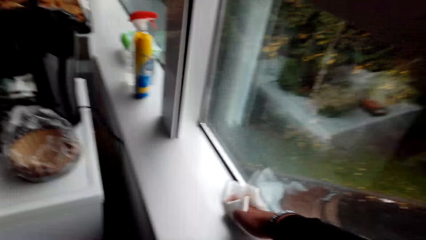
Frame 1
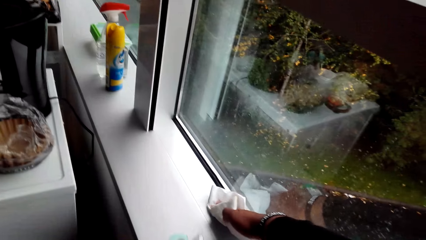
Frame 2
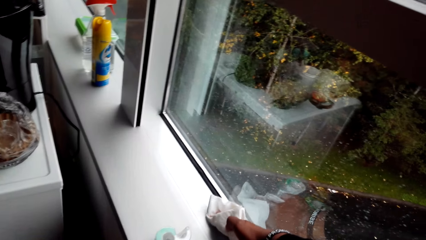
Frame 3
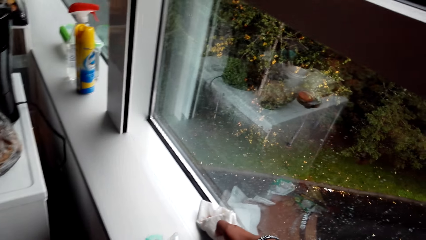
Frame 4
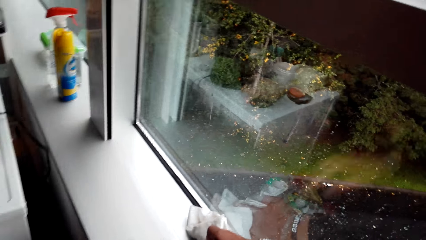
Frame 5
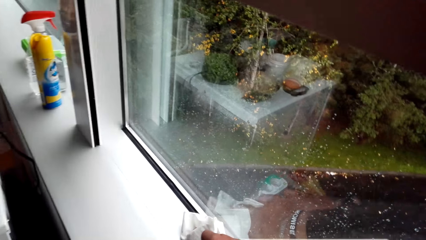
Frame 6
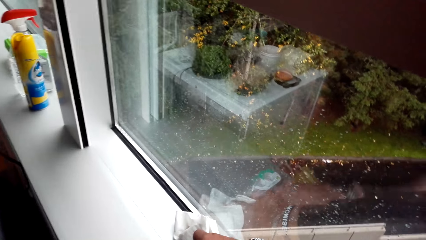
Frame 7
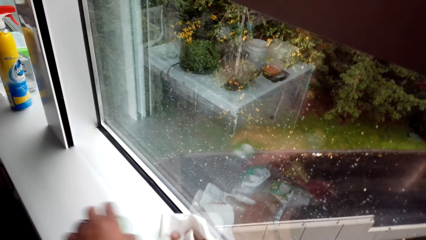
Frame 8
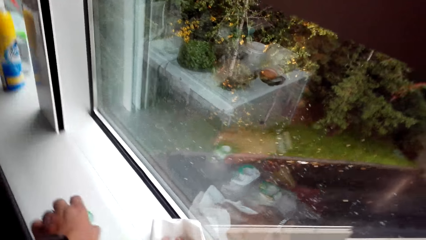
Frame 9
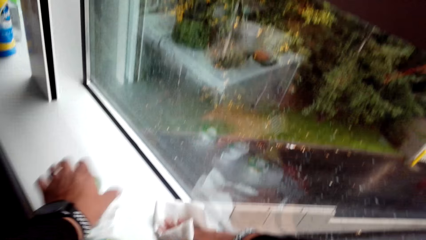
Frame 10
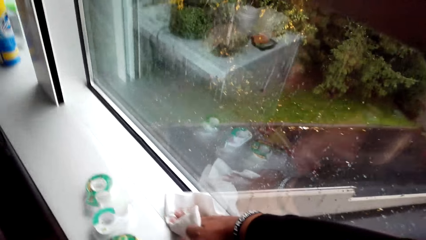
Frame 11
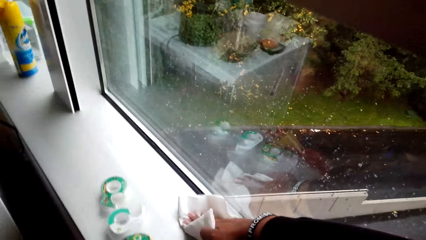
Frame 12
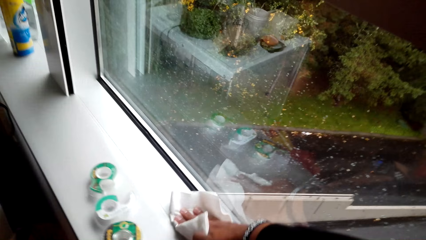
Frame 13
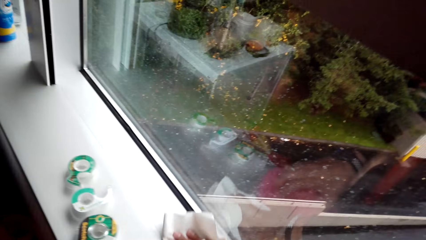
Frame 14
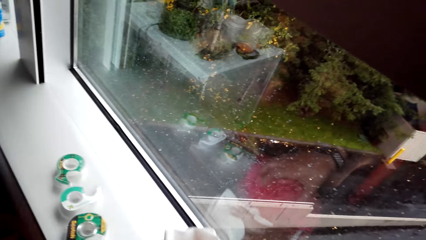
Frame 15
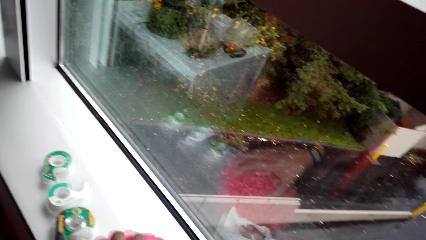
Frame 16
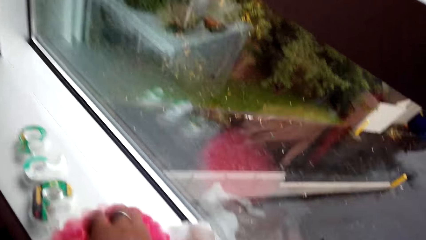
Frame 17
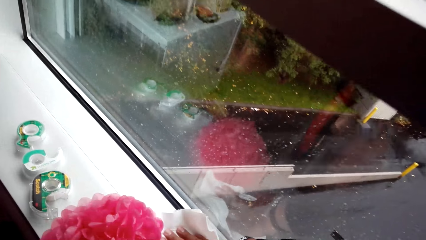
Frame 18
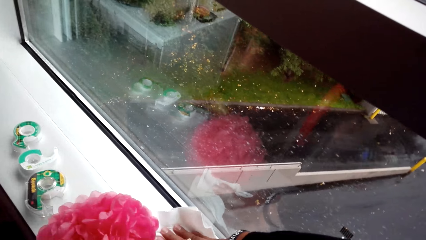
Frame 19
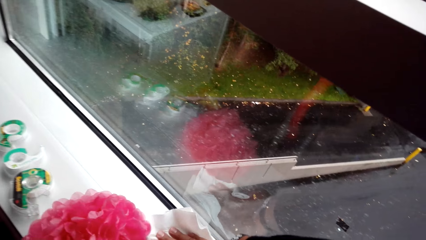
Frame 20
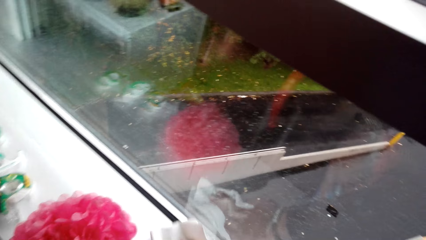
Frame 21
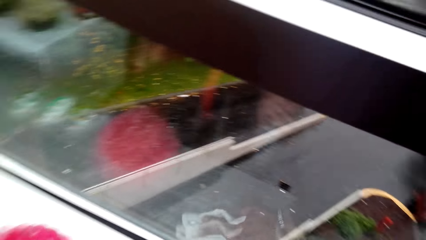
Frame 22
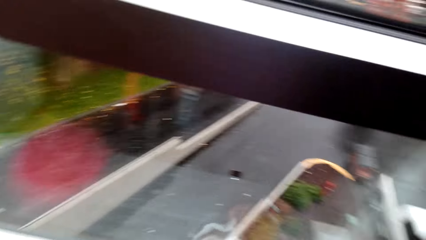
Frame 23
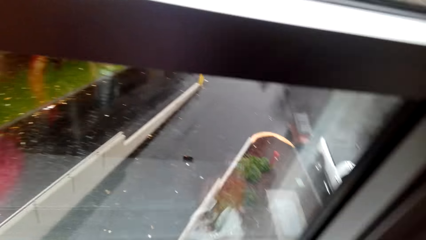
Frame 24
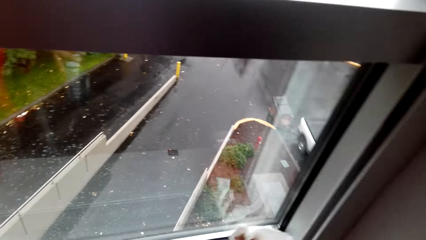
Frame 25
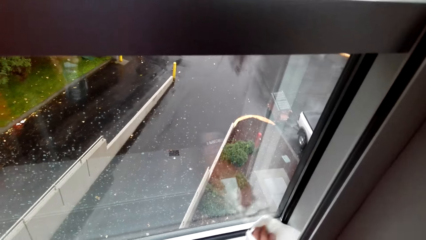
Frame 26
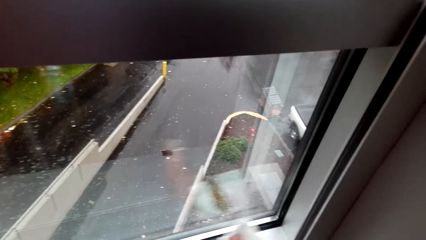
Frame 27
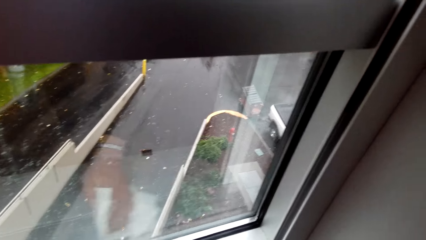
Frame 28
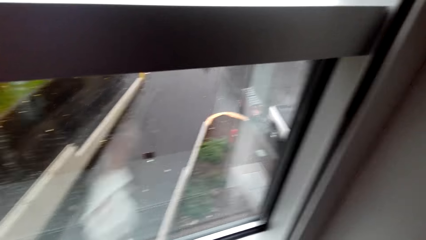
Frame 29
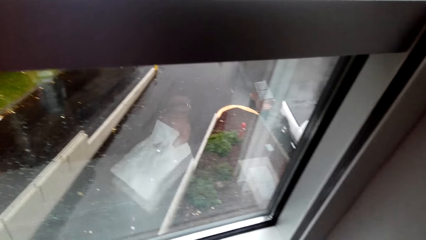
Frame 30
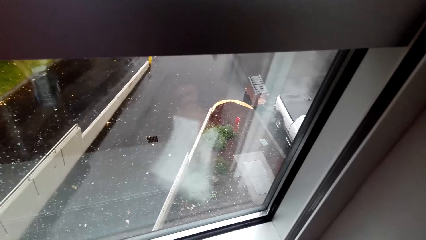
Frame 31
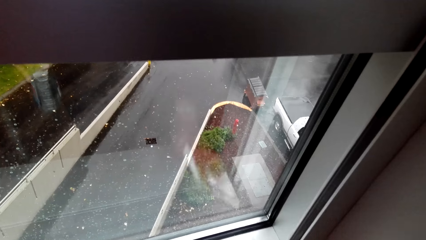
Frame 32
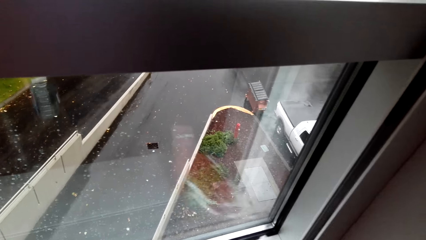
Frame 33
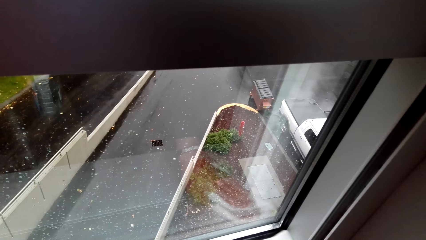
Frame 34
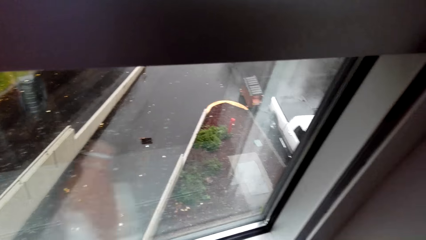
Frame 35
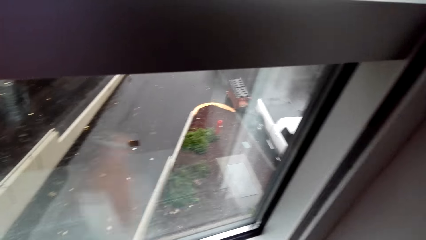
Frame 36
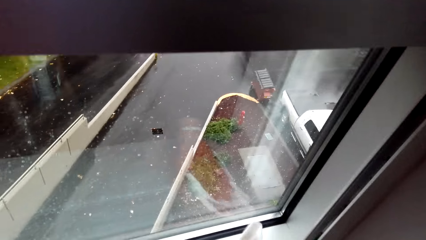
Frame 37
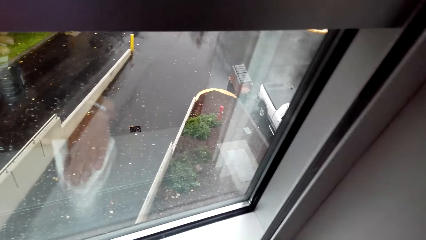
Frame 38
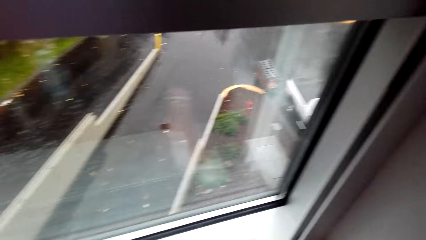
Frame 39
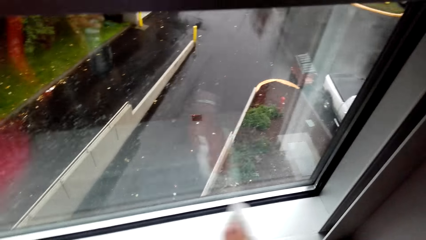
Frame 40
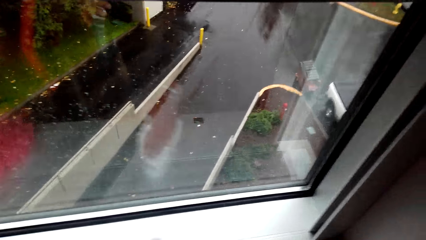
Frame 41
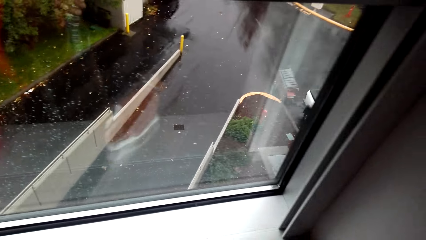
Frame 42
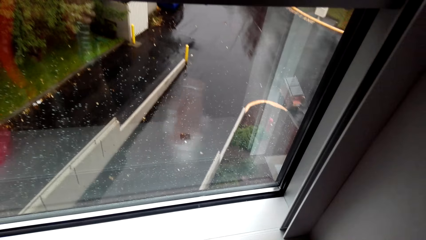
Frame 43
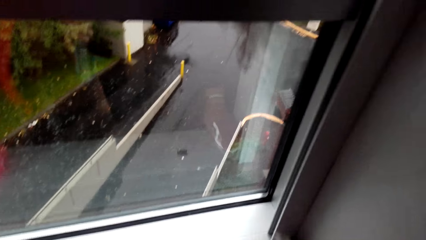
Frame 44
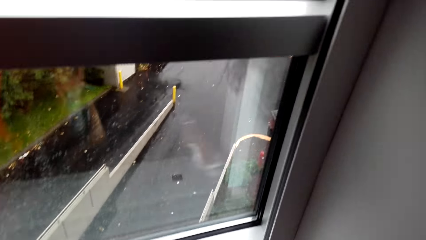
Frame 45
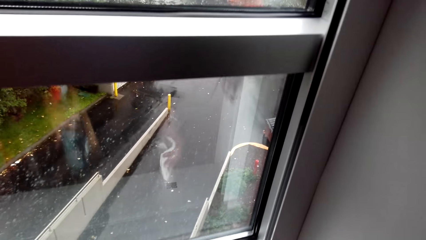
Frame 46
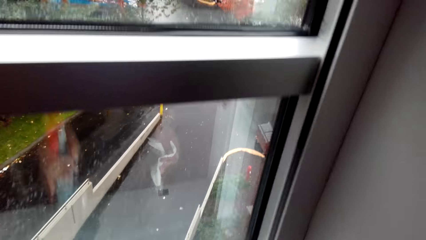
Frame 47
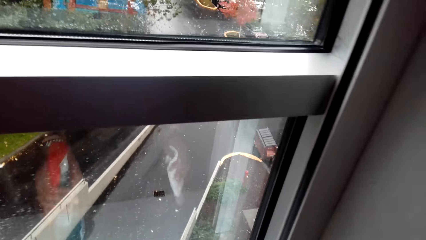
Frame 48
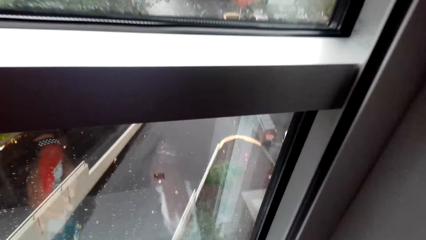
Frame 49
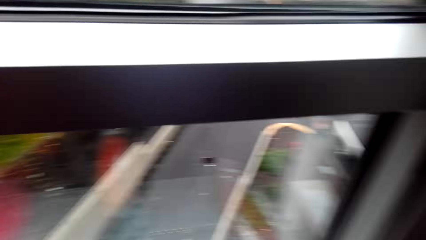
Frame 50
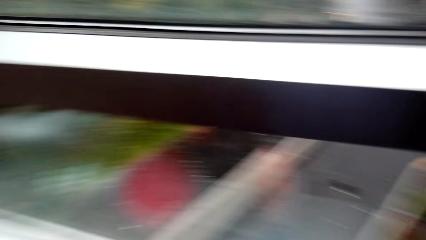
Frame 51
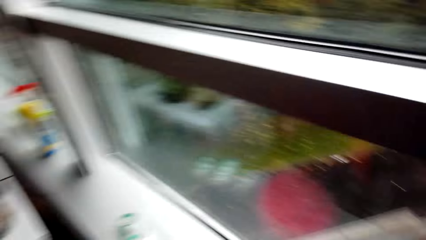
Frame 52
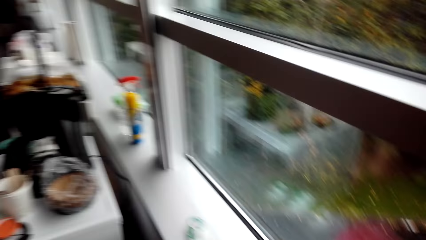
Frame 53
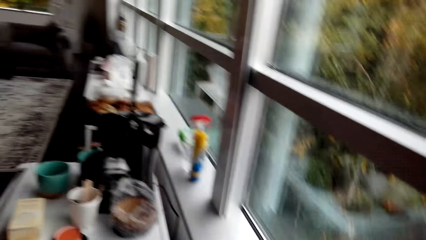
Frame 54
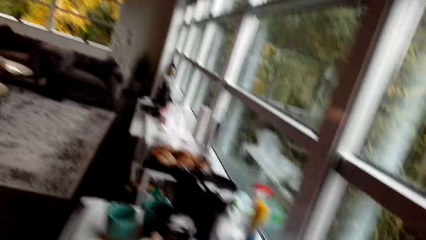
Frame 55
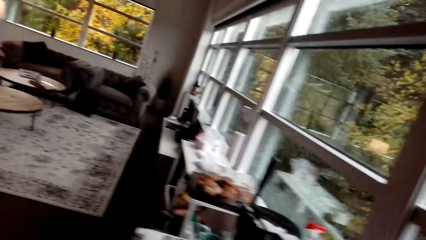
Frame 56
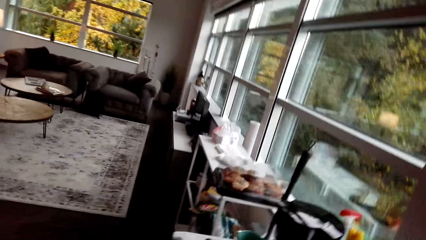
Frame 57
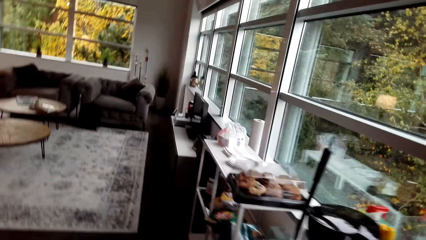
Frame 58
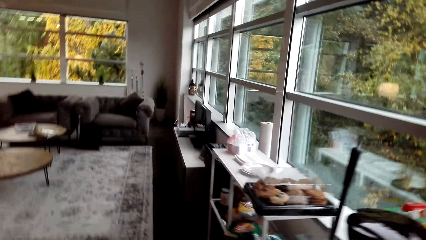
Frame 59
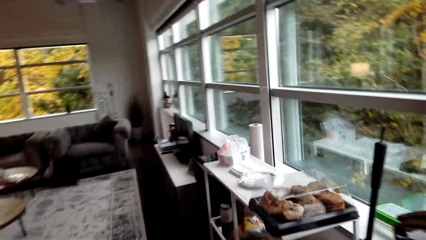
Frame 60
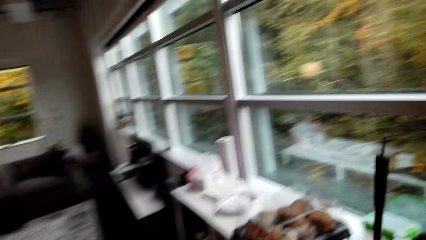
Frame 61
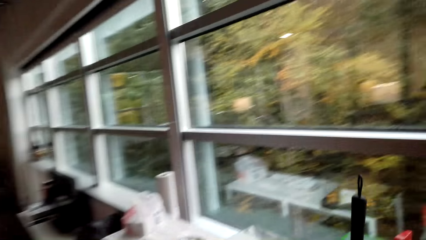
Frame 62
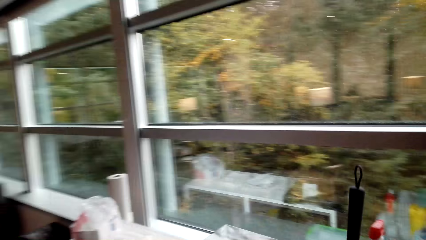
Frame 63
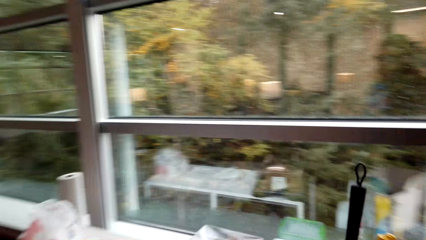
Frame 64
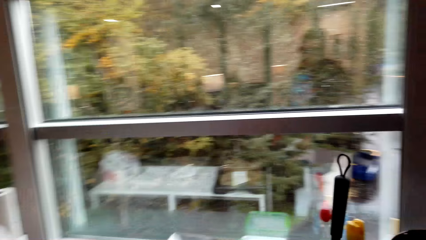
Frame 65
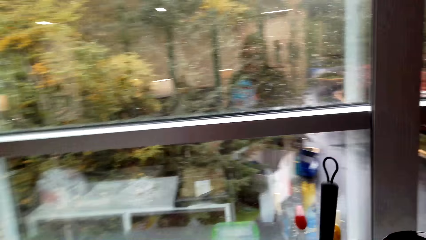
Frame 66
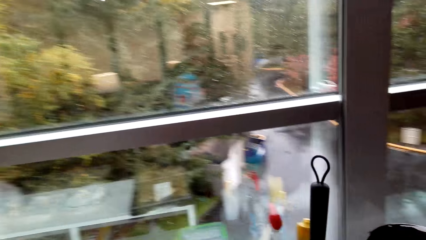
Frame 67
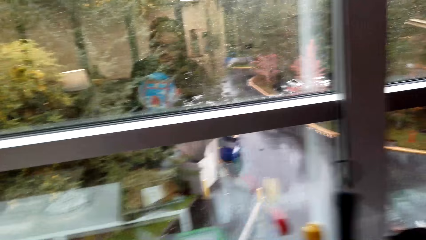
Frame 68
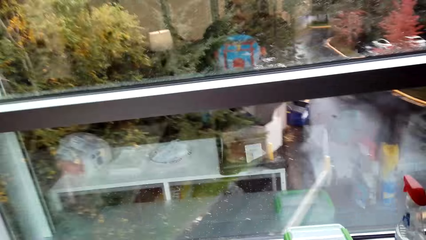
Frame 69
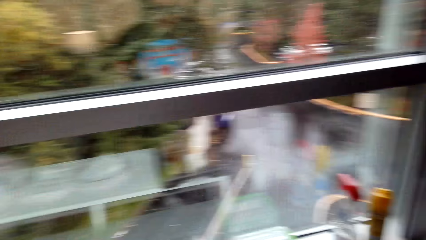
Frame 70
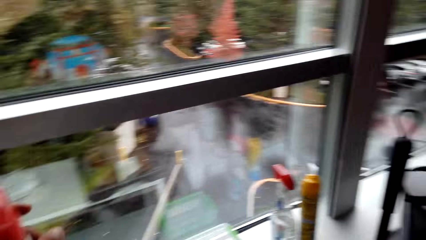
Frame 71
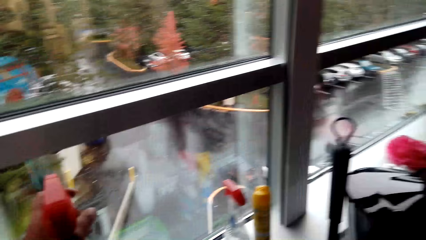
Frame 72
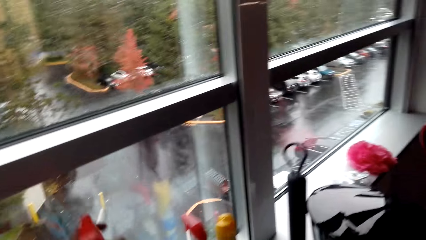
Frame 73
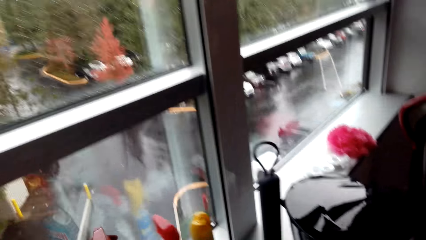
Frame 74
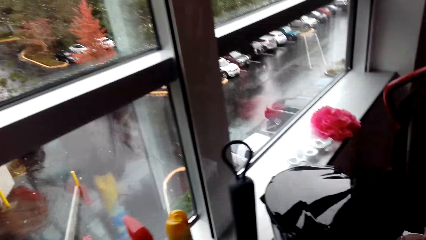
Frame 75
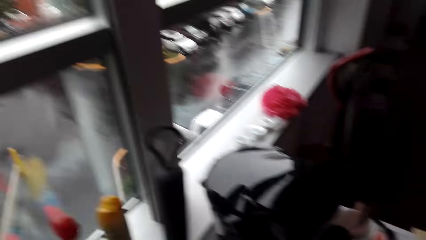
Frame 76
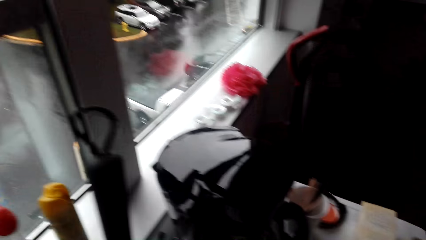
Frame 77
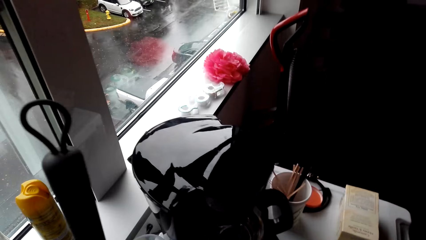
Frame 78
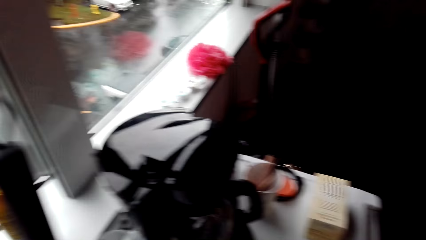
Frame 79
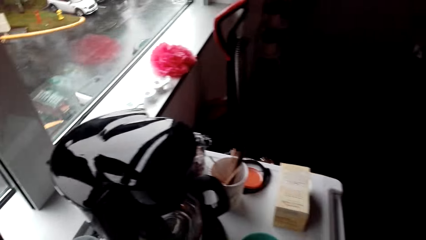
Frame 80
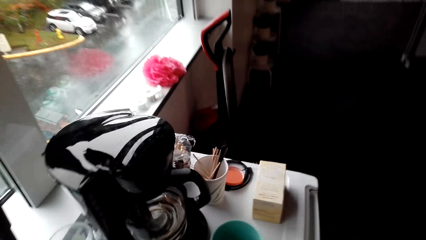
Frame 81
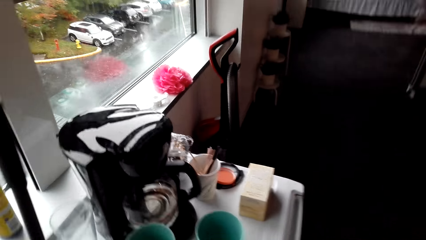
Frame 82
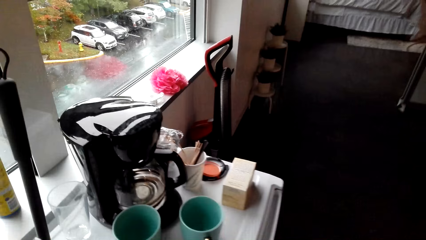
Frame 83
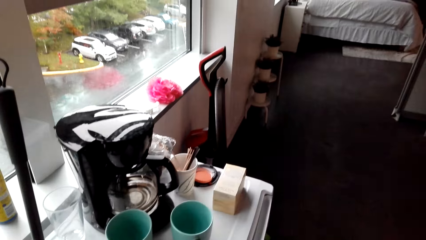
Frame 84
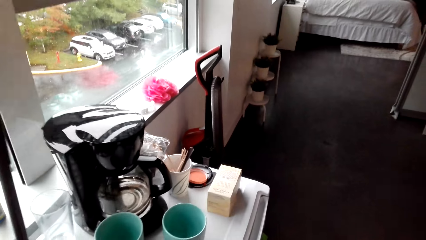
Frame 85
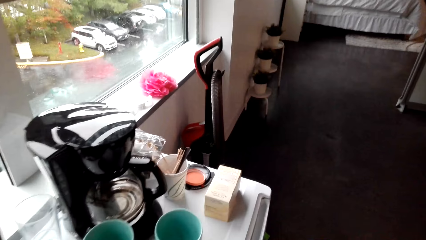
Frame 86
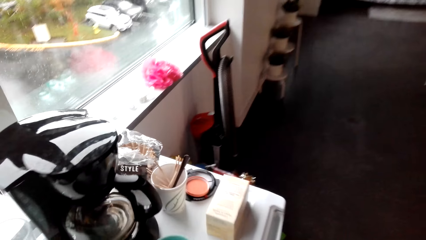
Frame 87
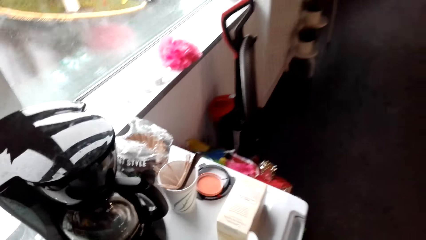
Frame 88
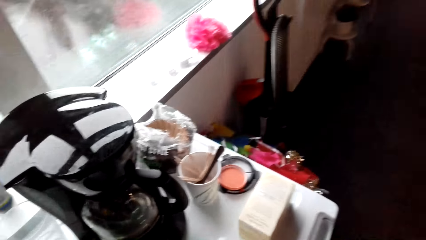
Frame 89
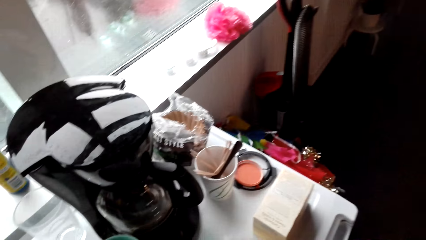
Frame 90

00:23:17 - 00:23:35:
The camera wearer picks something from the window pane. They place it on the window pane. They pick the spraying bottle from the window pane. They wipe the window pane. They put down the spraying bottle. They walk on the floor. They spray the window. They look around.
